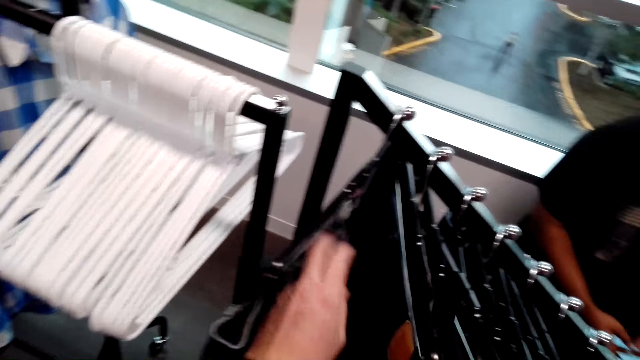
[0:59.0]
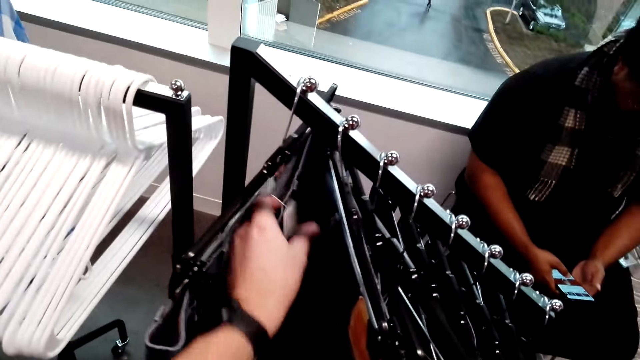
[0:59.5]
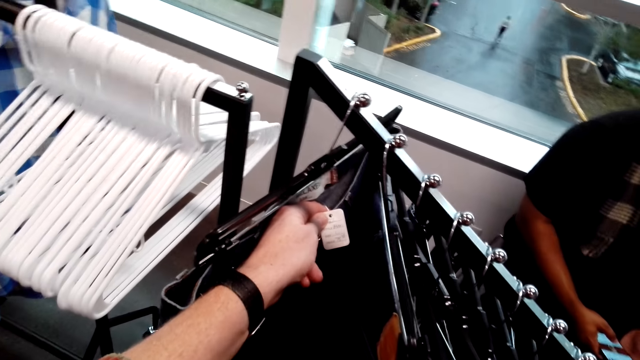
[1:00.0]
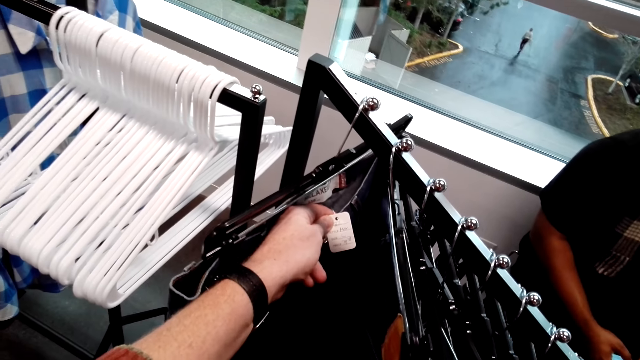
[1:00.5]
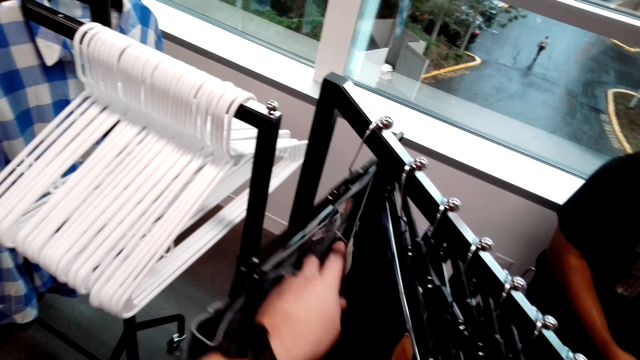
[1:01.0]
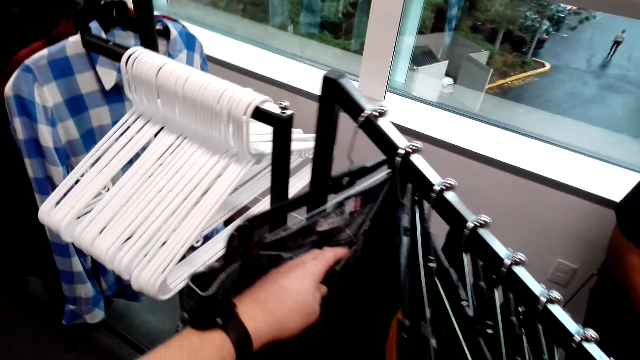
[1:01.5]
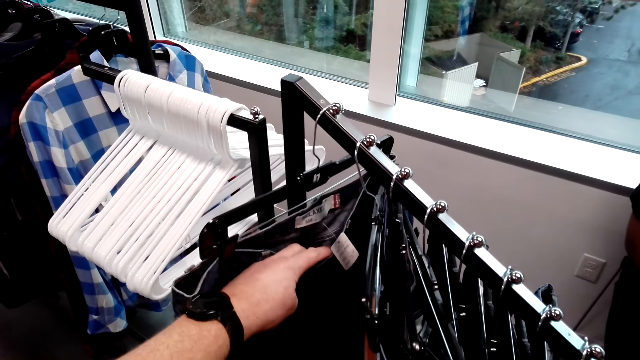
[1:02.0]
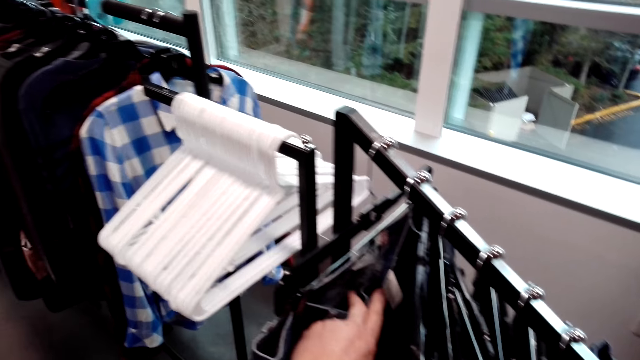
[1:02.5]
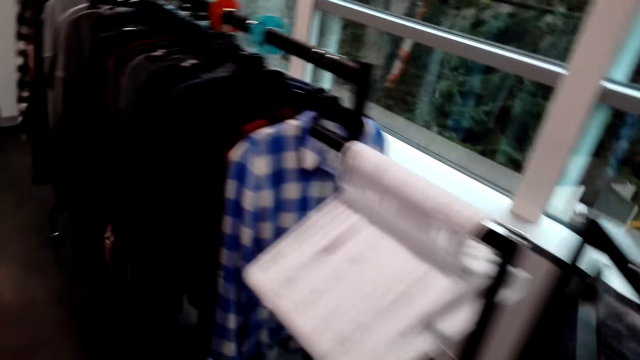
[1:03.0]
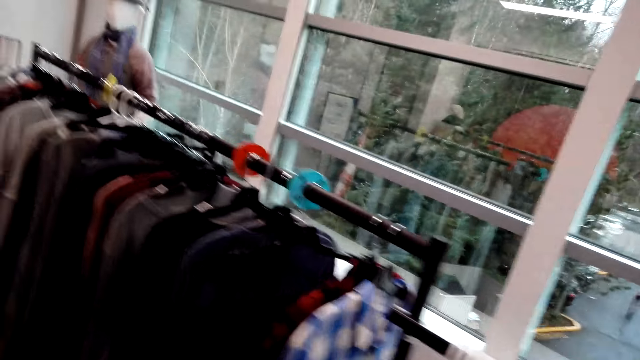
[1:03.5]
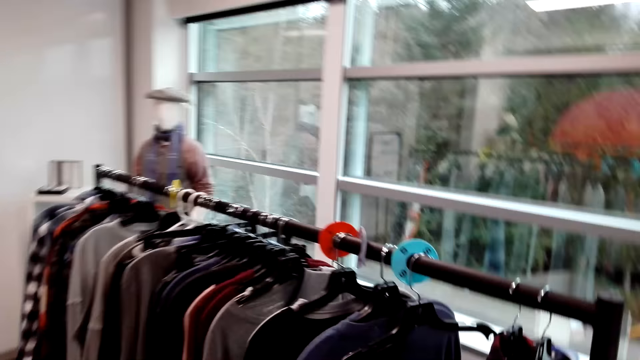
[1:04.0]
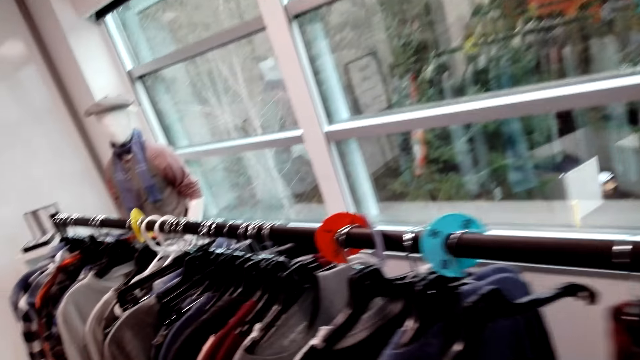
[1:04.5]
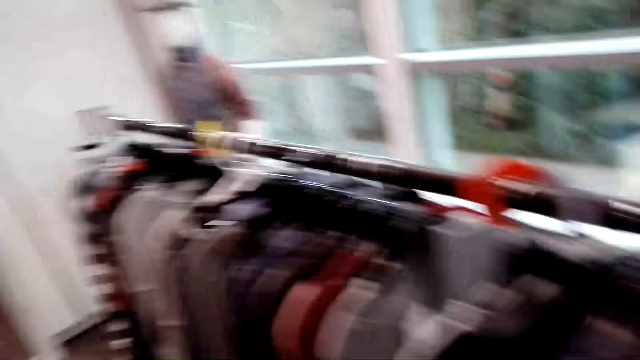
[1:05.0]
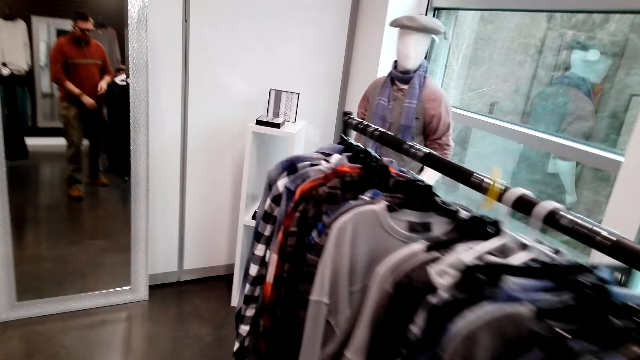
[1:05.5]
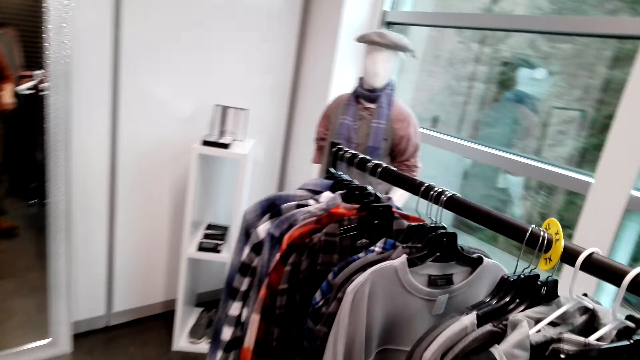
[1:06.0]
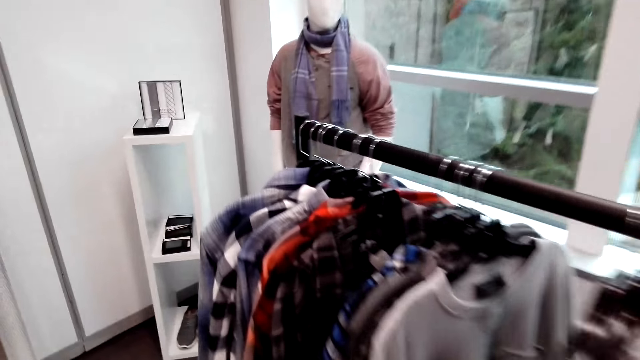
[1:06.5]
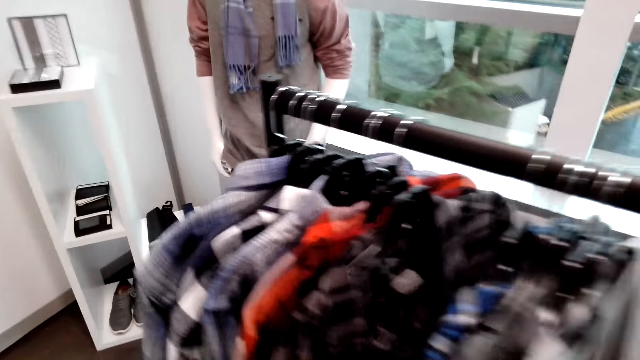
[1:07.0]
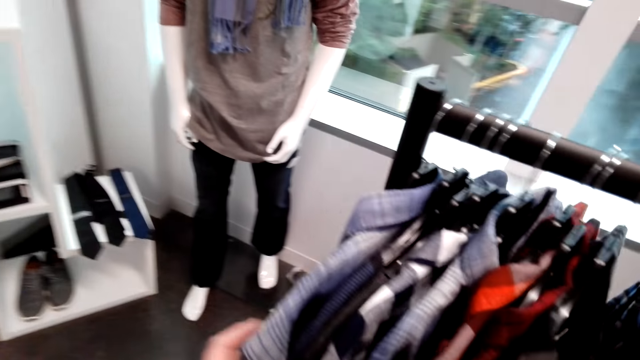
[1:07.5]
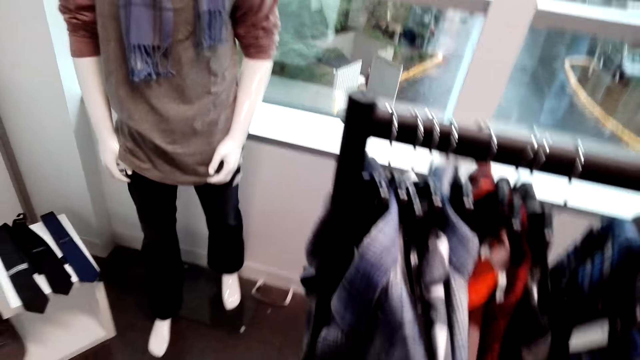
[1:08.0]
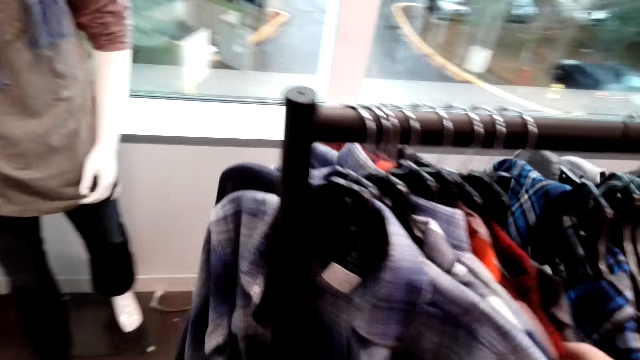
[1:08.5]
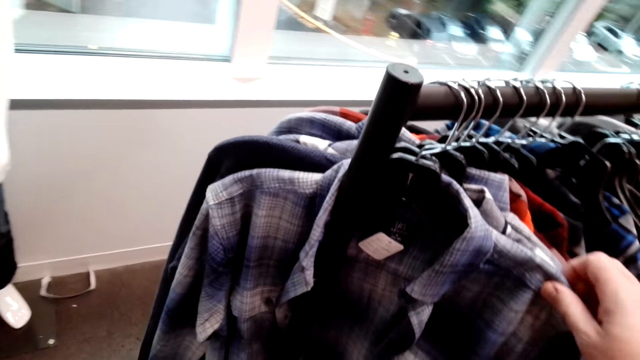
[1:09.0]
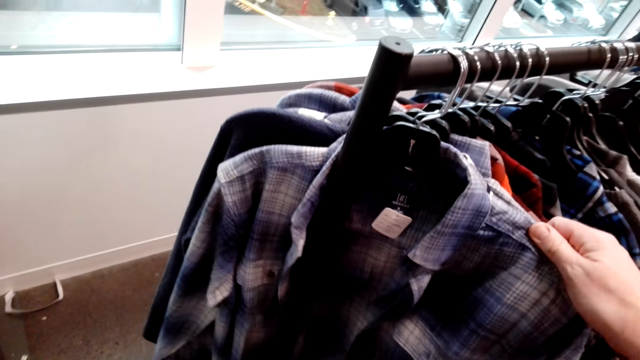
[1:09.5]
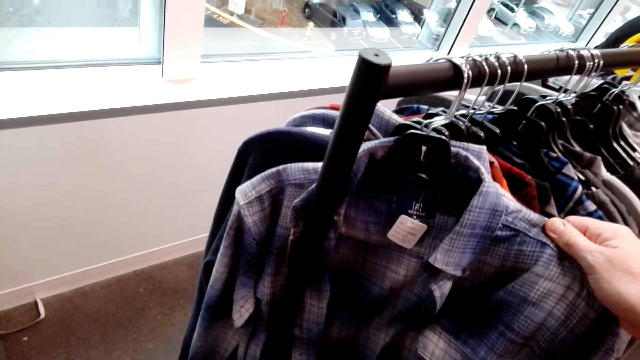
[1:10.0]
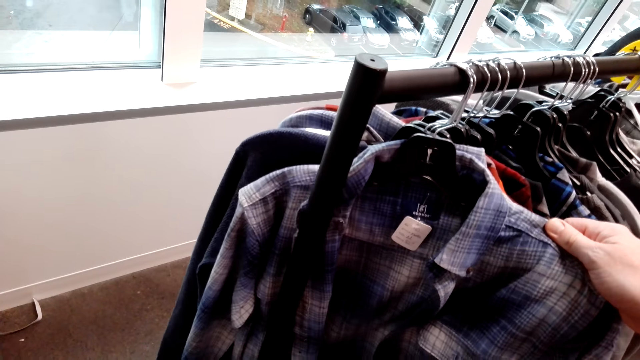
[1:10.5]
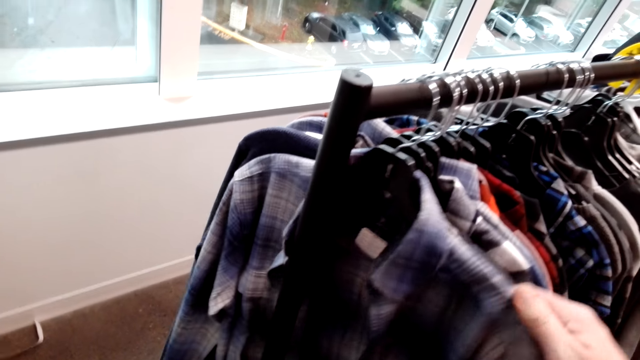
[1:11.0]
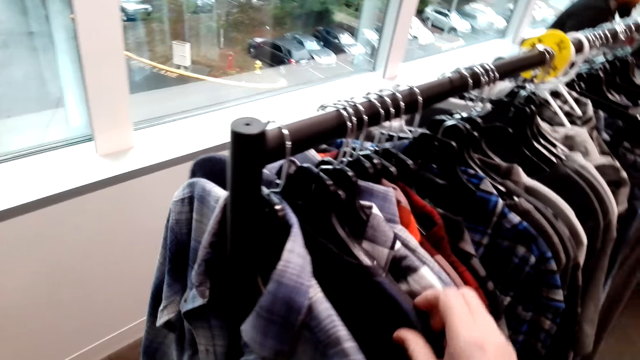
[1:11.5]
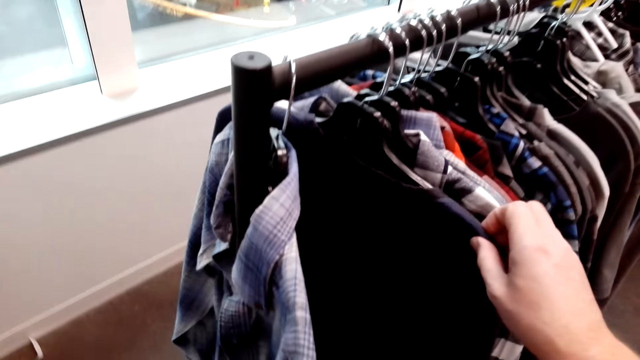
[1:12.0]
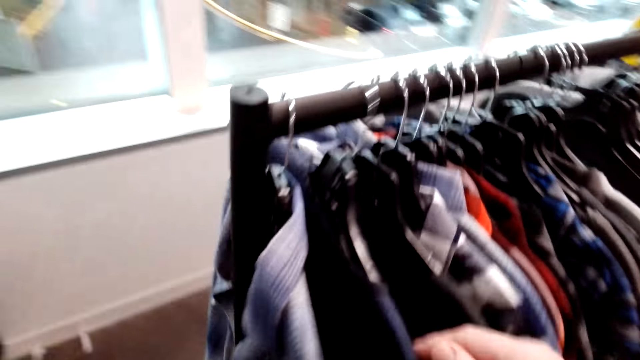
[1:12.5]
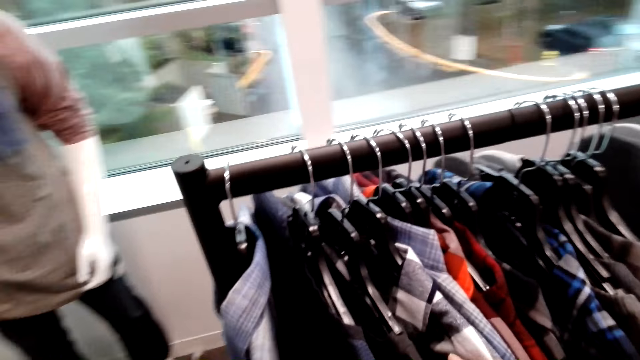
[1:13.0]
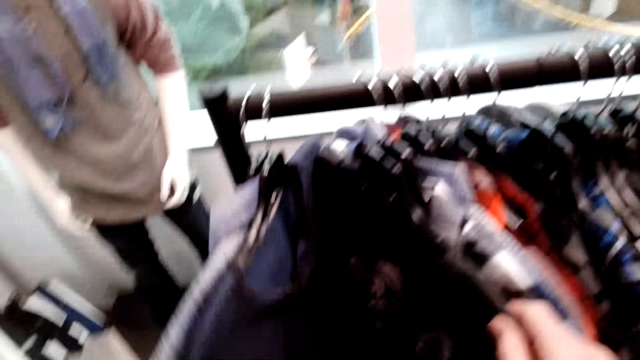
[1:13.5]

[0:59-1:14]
The camera wearer reads the logo on the trousers. They move in the room. They select the shirts from the cloth rack. They touch the shirts.

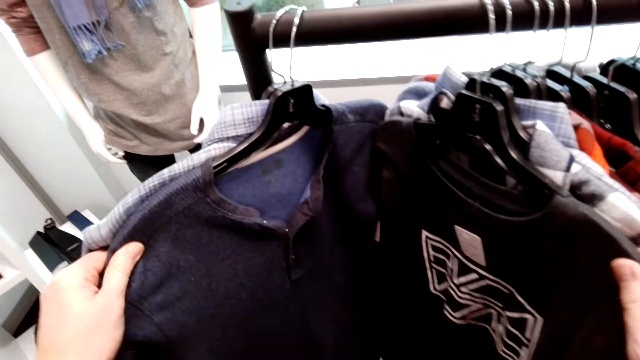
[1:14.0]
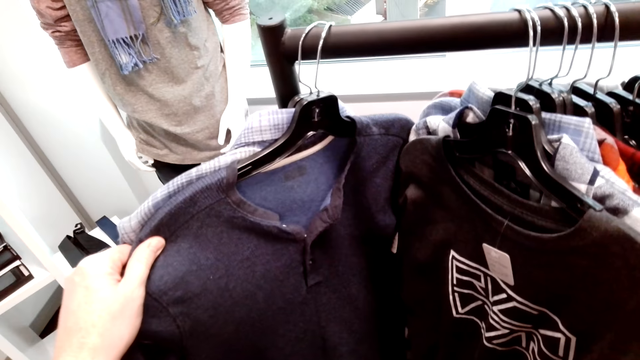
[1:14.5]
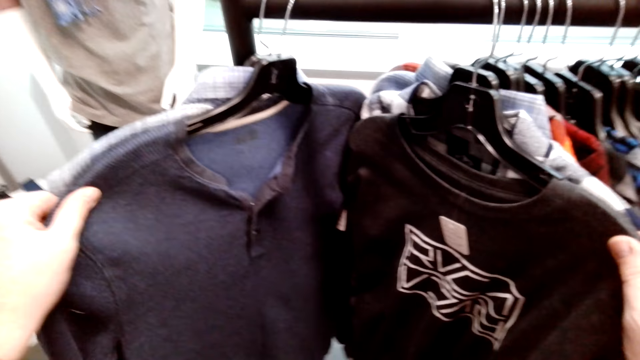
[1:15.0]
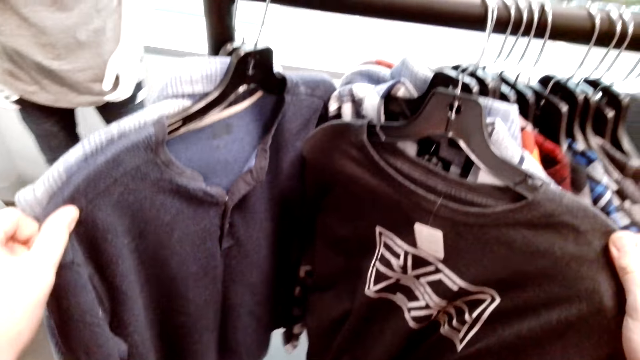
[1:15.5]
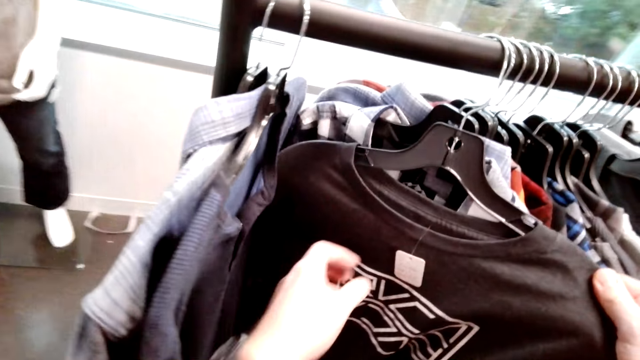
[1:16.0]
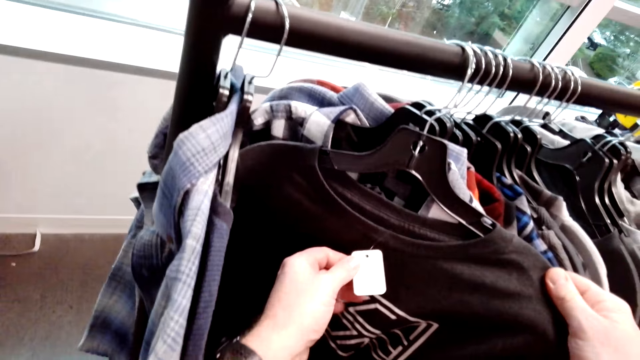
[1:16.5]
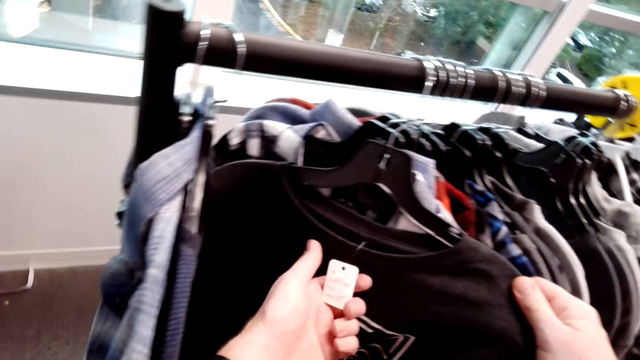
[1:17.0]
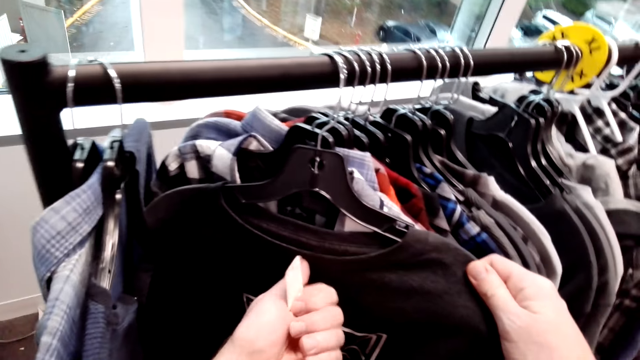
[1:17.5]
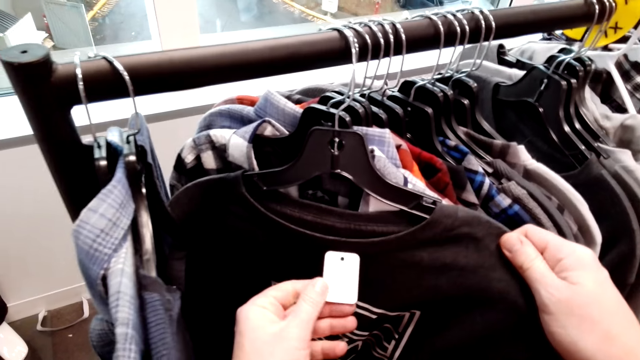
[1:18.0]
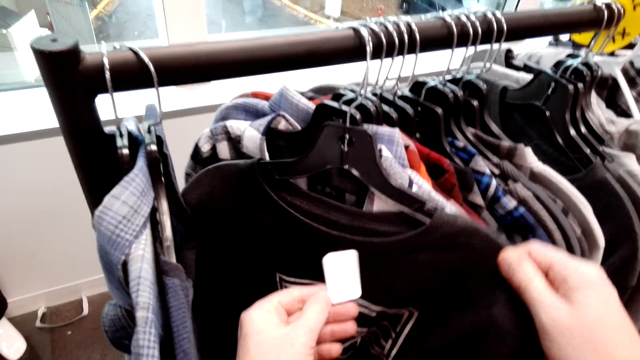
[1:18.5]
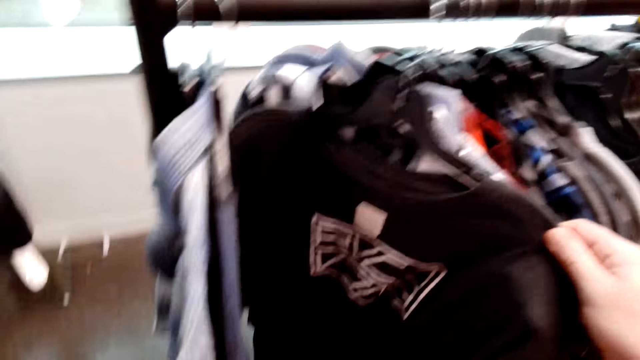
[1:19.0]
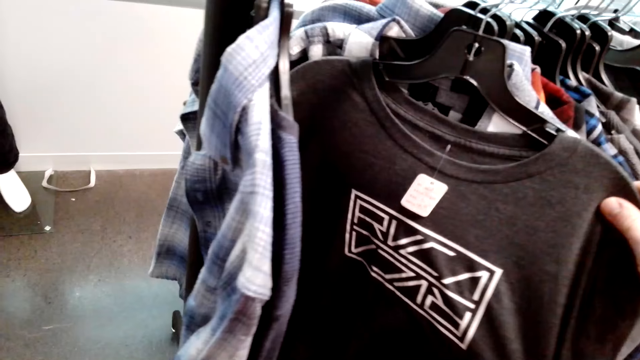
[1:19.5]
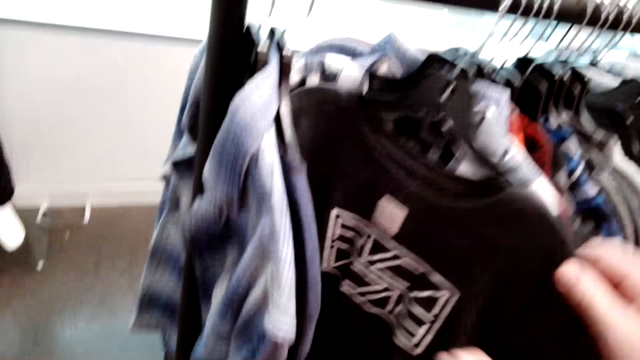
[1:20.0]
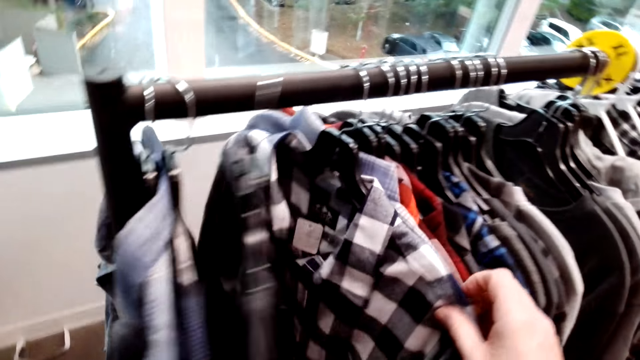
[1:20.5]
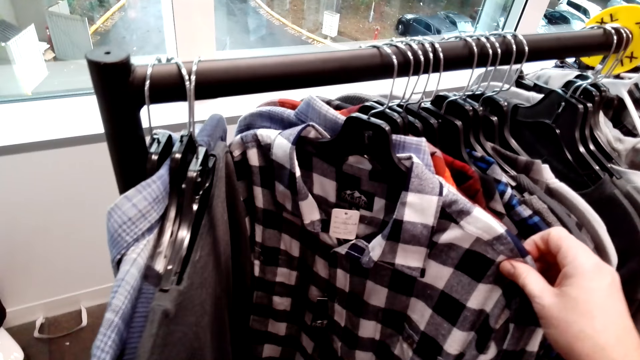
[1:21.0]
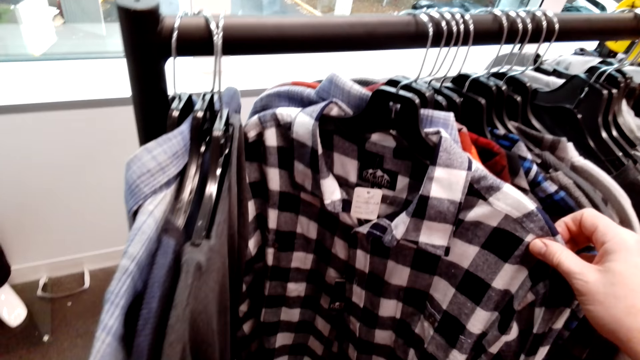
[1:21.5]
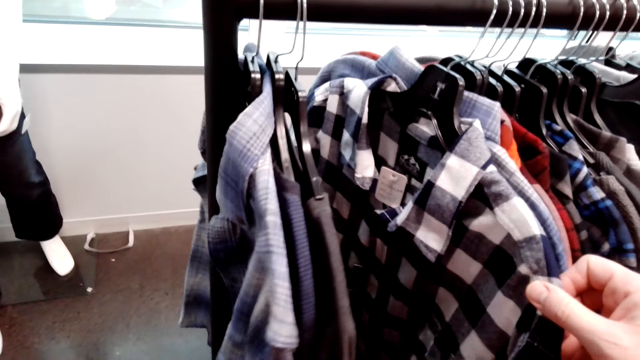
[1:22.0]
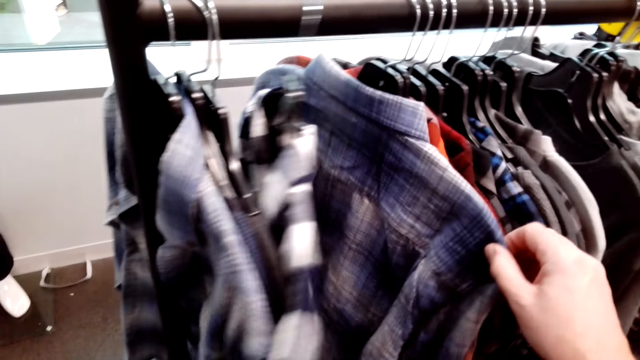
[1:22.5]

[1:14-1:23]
The camera wearer reads the logo on the shirt. They select the shirts from the cloth rack.
